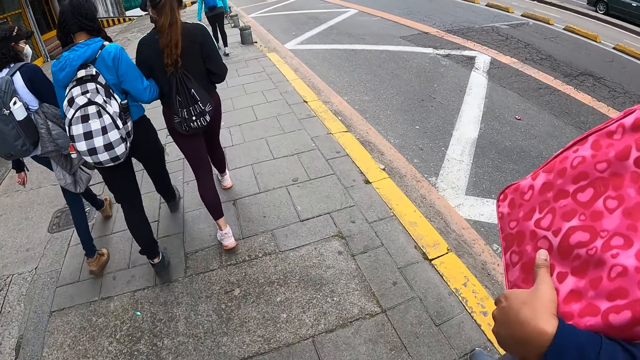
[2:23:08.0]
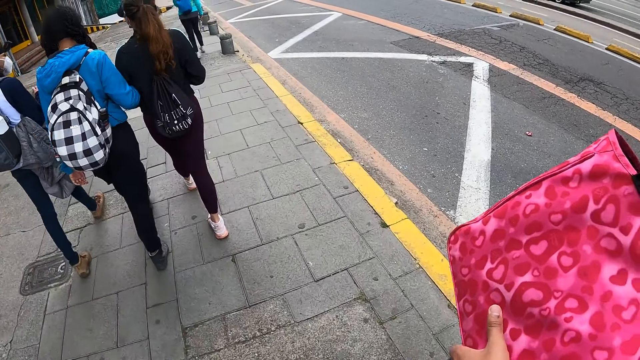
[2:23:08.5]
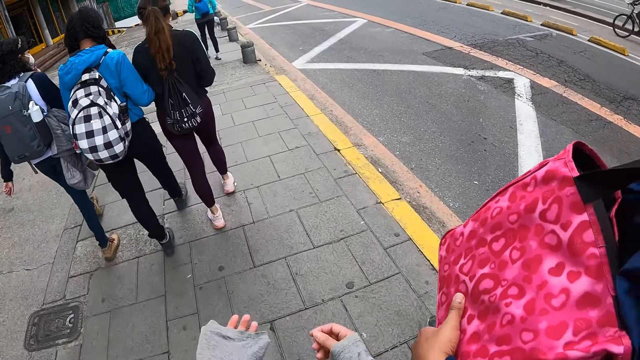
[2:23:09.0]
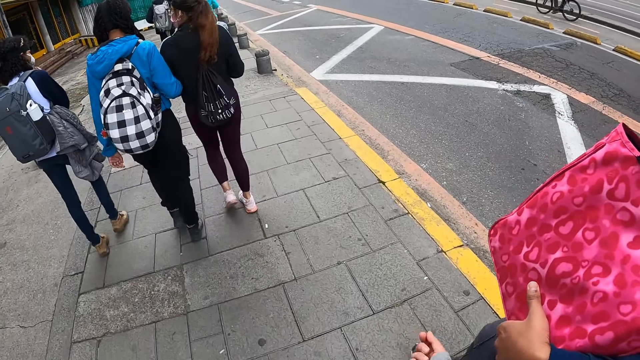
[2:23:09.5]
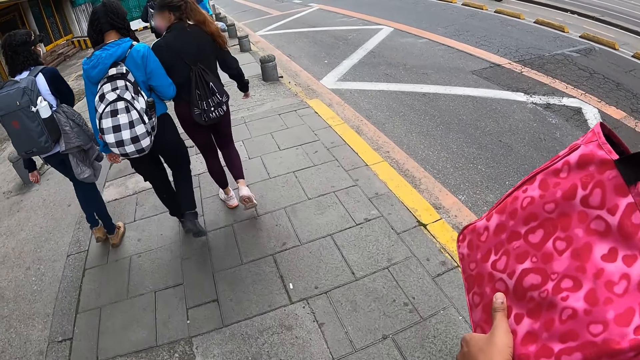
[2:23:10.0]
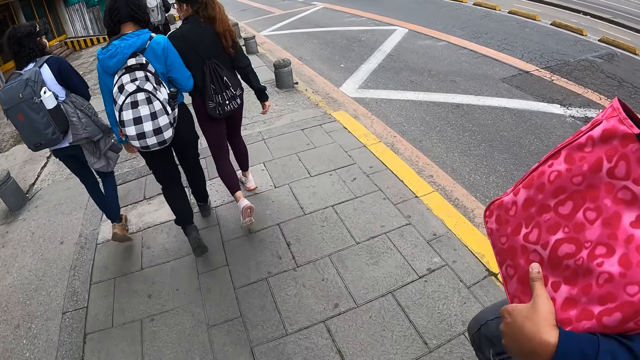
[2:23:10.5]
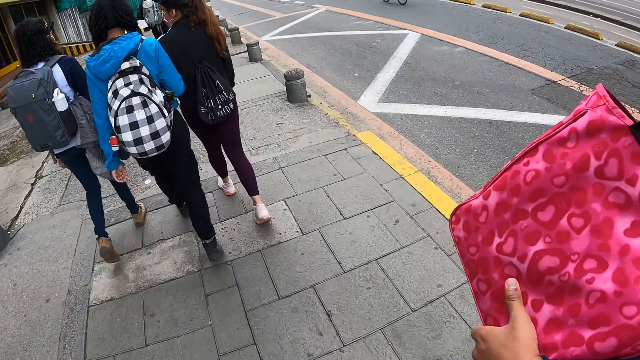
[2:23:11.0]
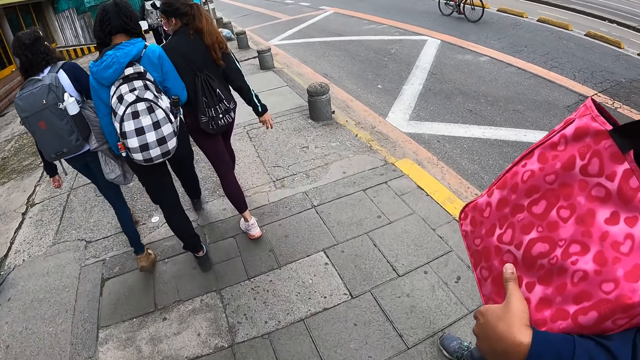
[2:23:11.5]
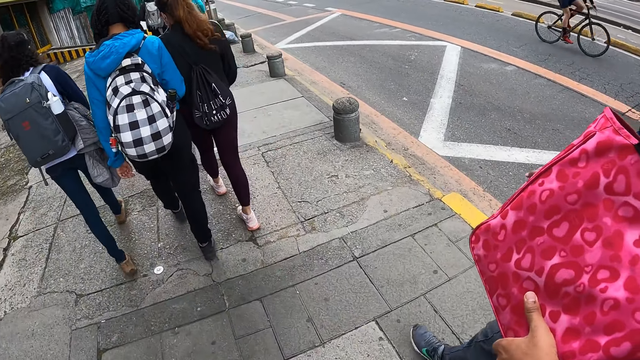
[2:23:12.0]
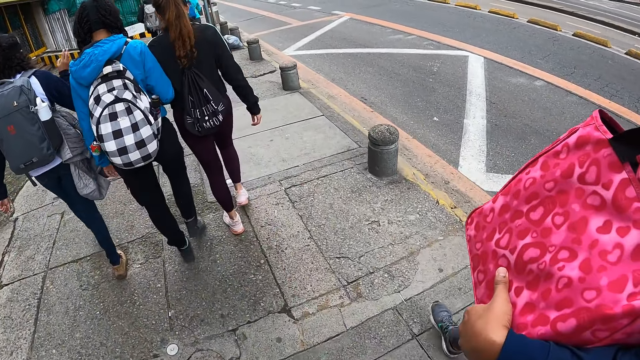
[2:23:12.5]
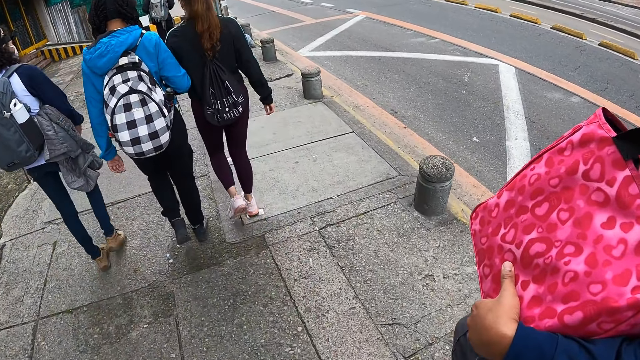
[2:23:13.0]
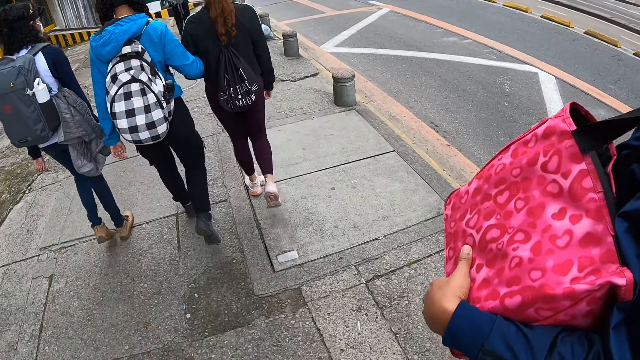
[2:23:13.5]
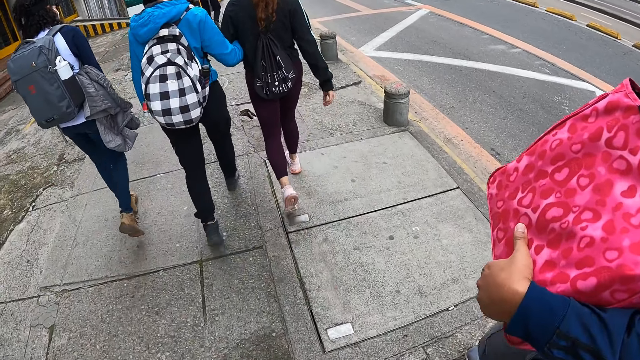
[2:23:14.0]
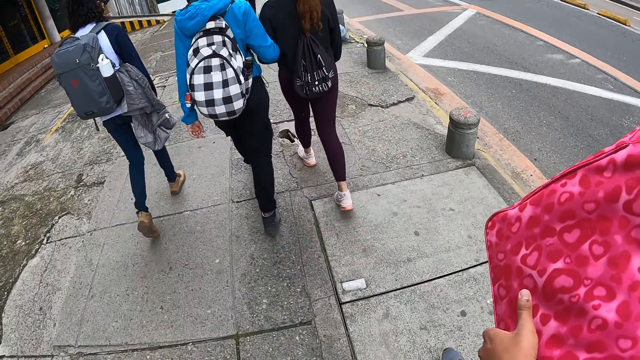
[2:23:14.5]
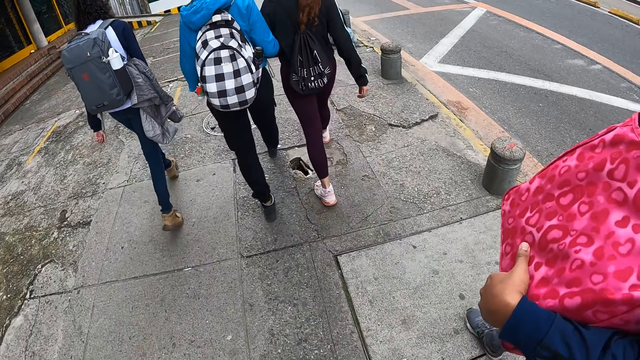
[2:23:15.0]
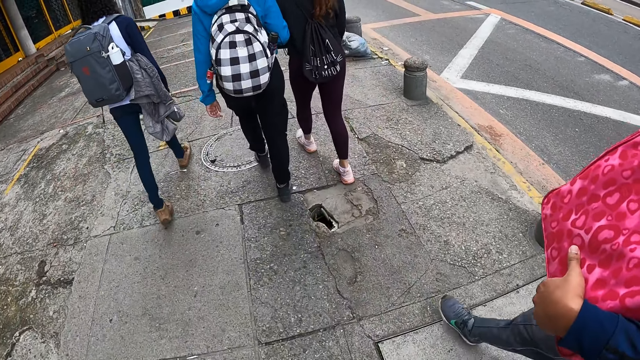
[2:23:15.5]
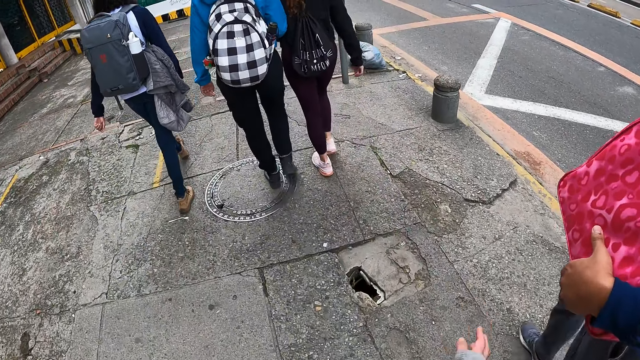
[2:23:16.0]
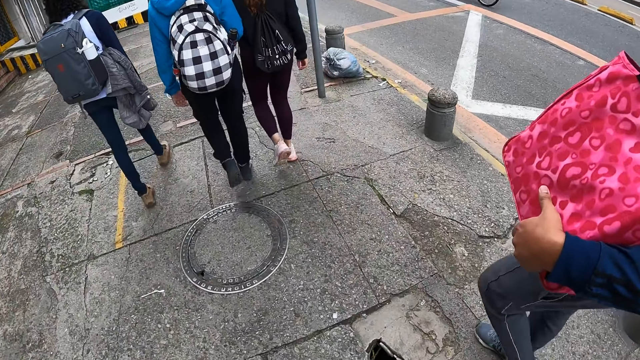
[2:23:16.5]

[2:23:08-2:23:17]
The camera wearer interacts with a woman. They walk on the pavement.

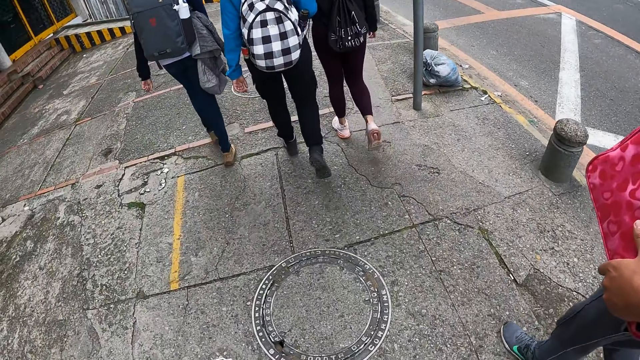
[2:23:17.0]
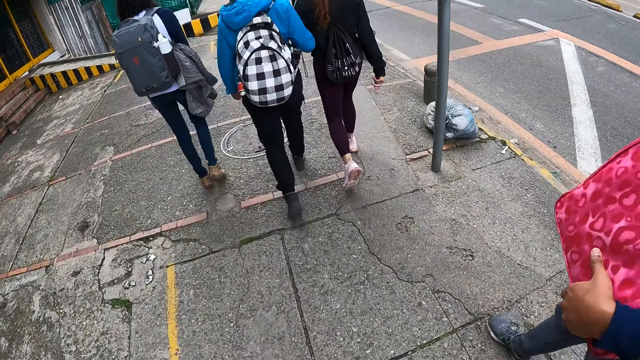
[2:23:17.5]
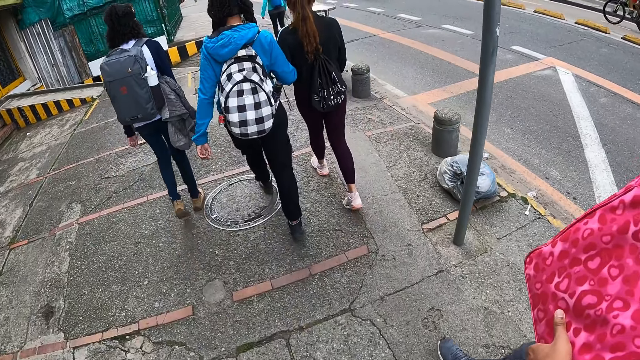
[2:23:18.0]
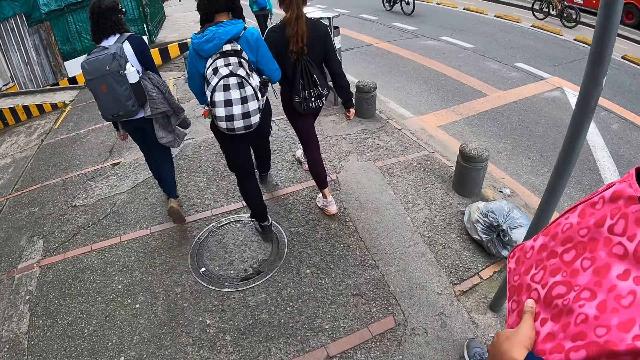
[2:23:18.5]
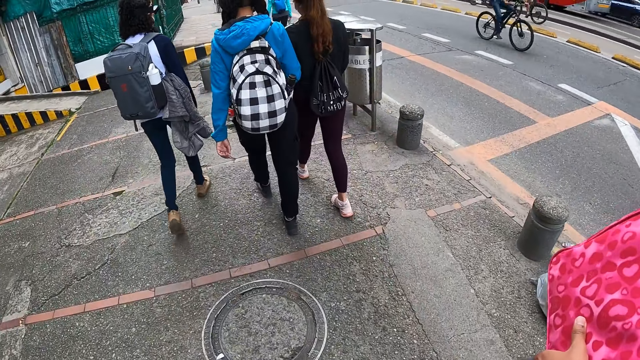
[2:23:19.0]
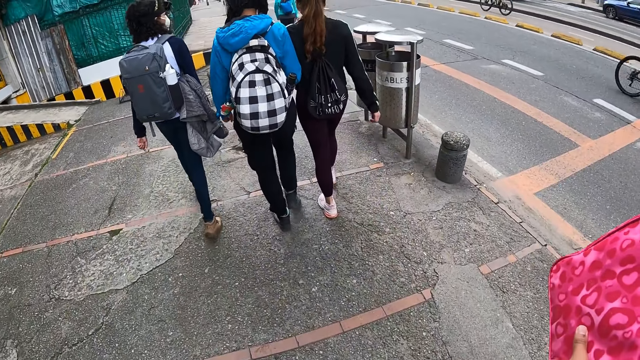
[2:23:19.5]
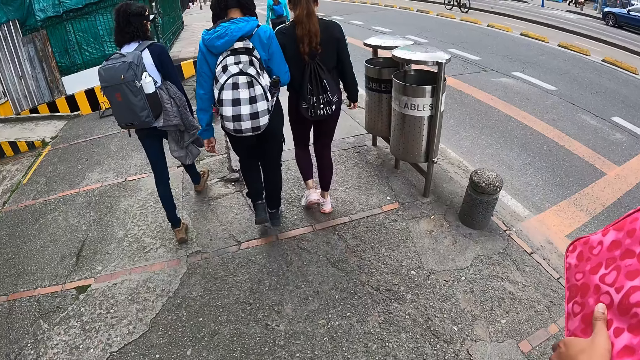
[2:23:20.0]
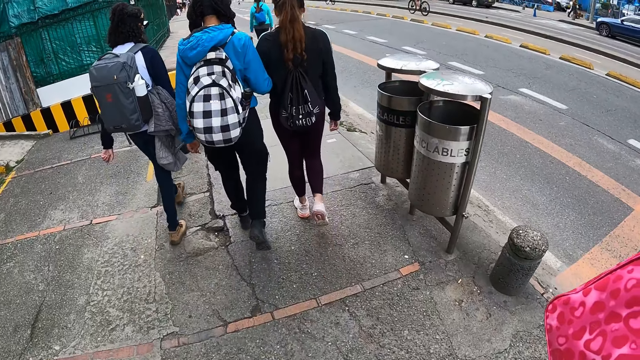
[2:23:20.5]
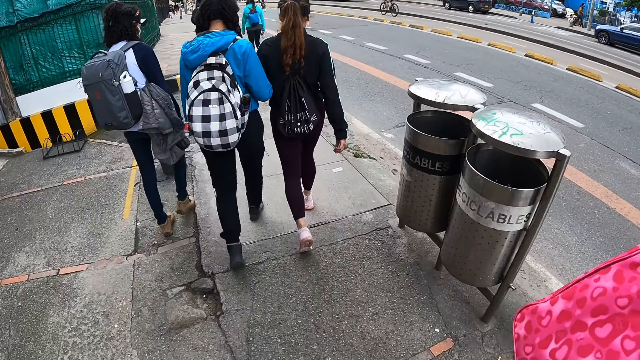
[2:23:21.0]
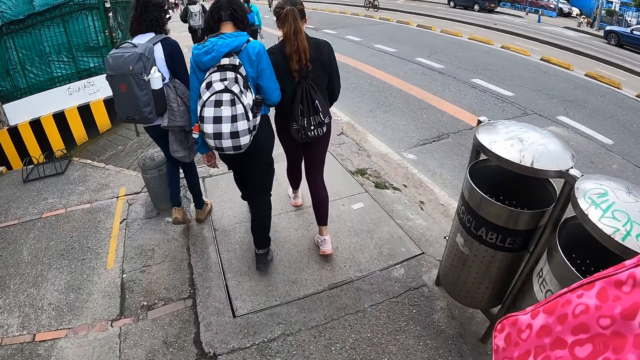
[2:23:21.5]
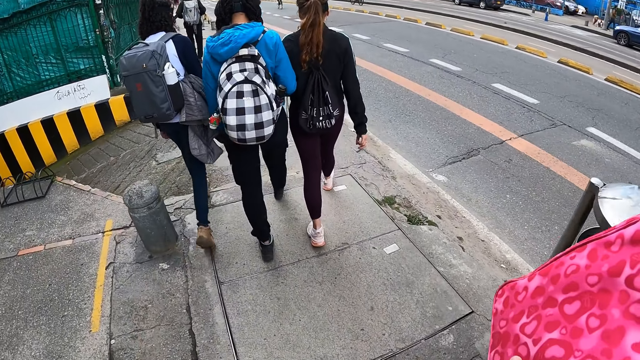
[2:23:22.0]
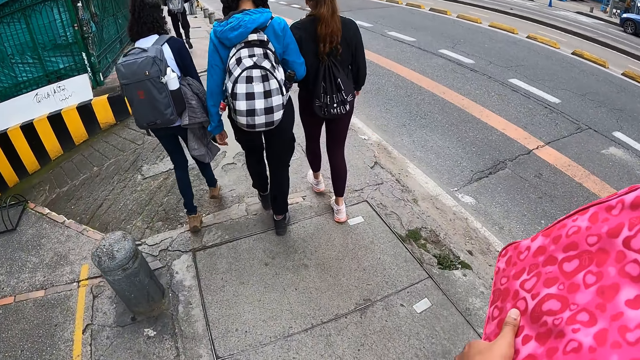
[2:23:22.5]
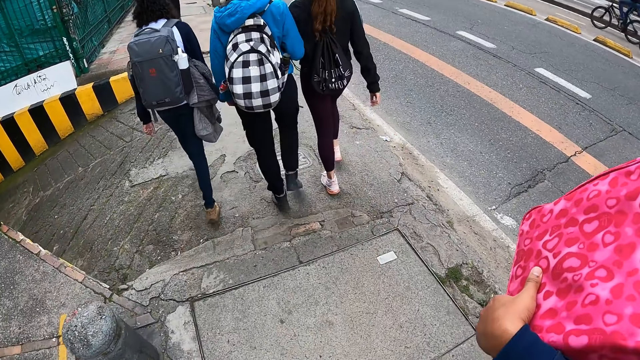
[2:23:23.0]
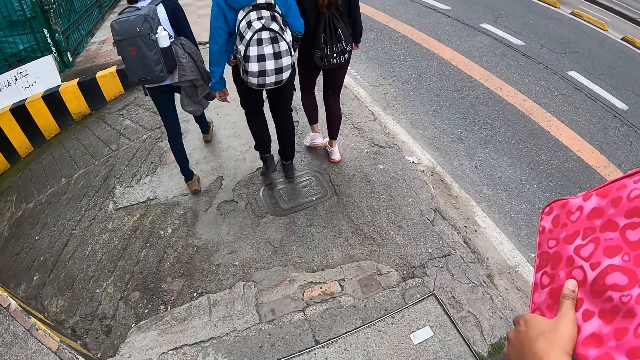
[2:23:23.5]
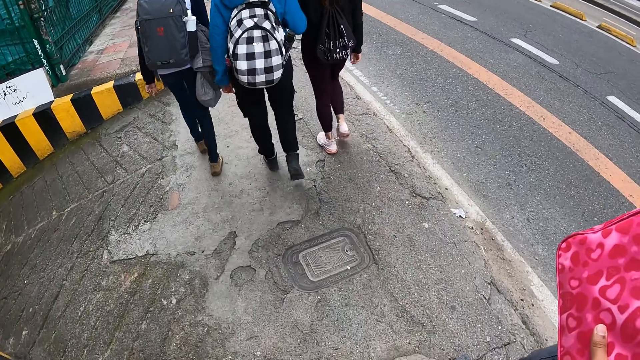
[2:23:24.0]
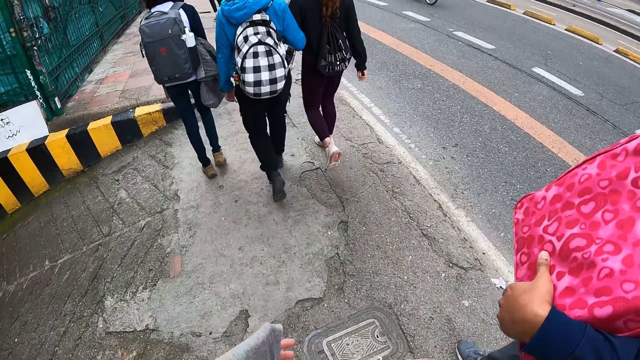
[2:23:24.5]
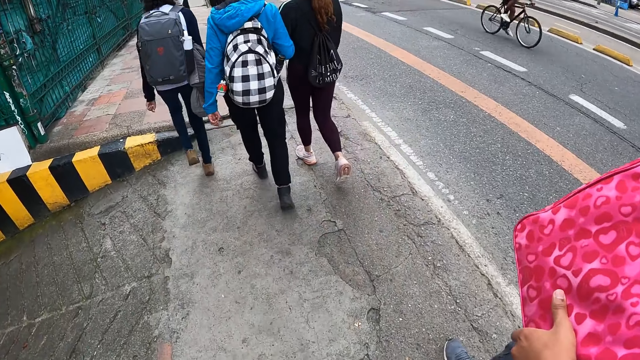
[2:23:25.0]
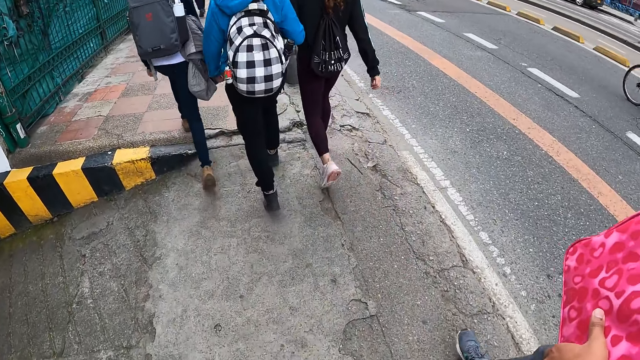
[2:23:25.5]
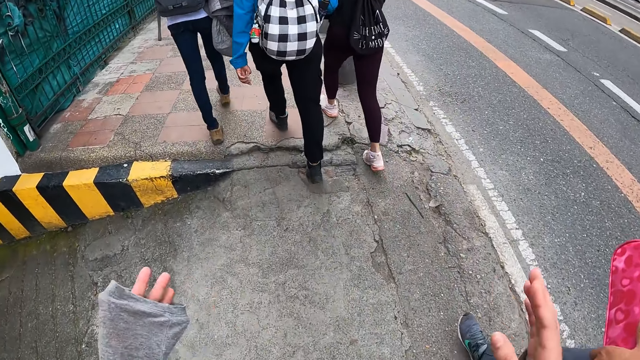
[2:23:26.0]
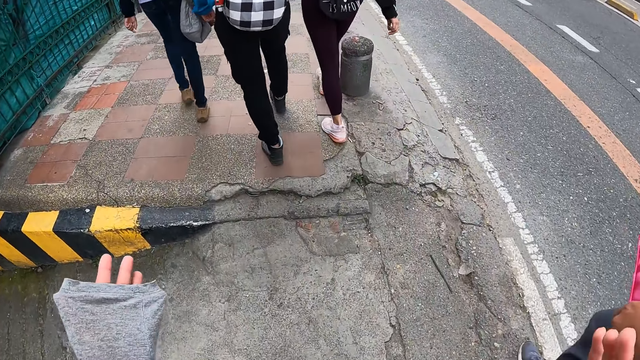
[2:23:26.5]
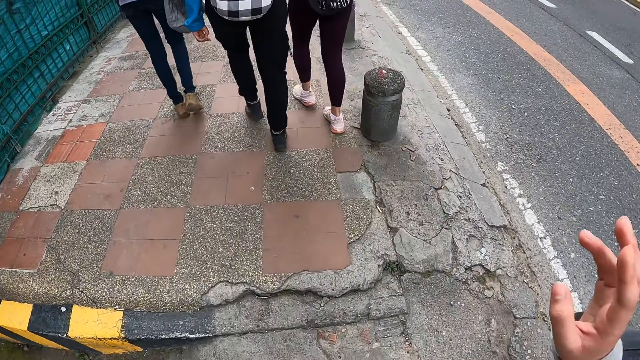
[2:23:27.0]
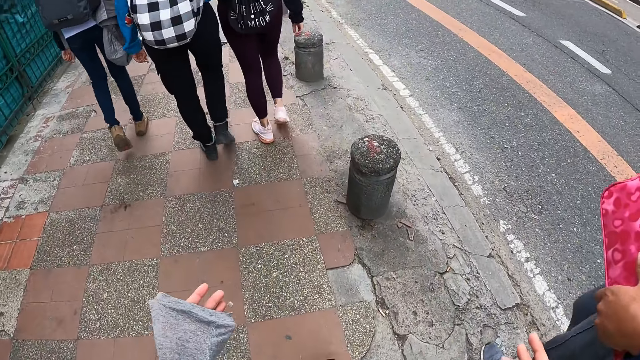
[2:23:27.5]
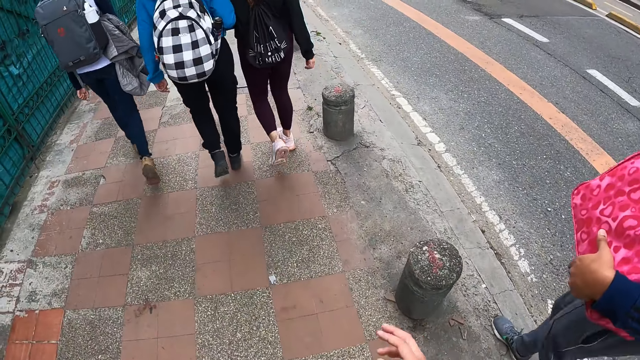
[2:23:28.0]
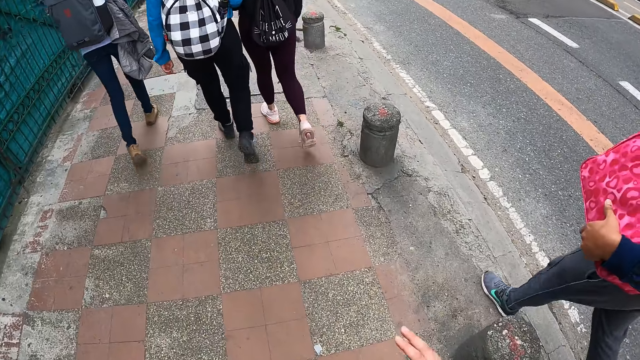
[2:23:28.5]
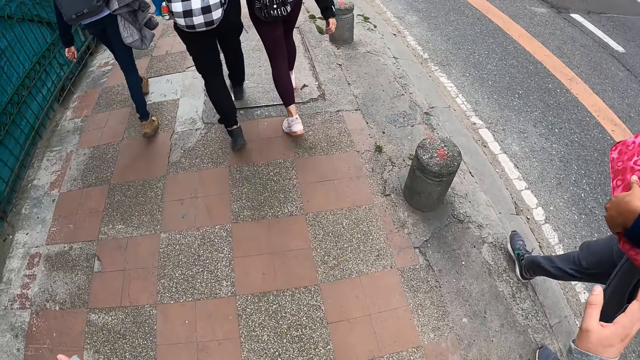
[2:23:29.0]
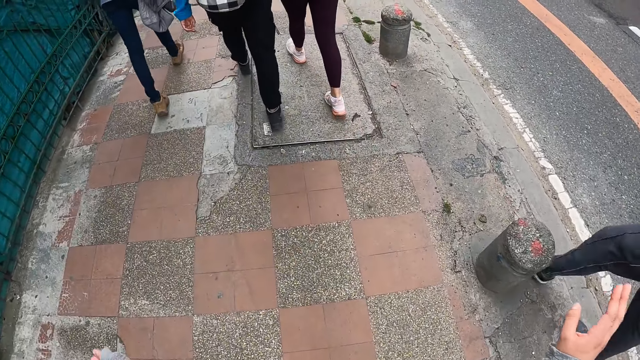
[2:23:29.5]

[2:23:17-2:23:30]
A bus drives across the sidewalk. The camera wearer interacts with a woman. They walk on the pavement. They interact with the woman.
